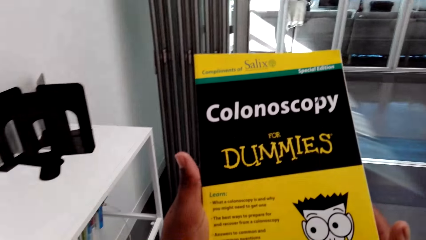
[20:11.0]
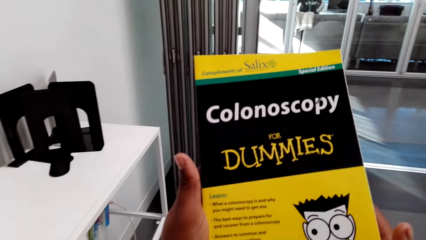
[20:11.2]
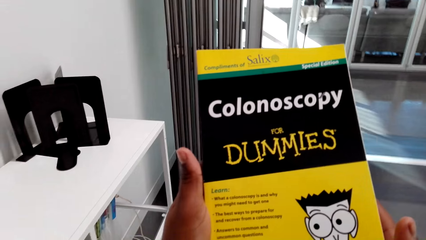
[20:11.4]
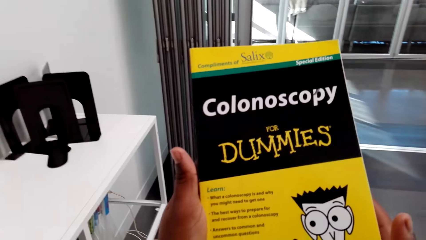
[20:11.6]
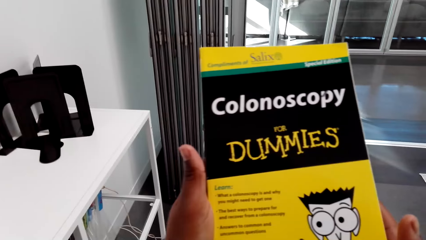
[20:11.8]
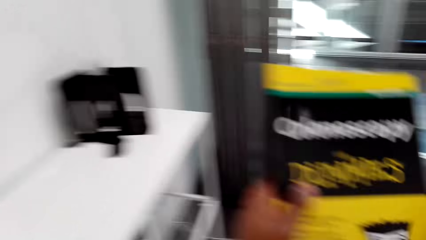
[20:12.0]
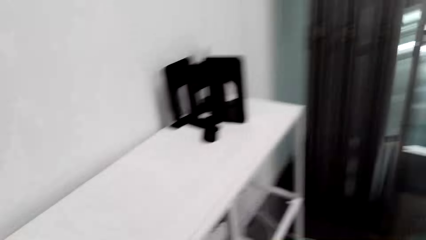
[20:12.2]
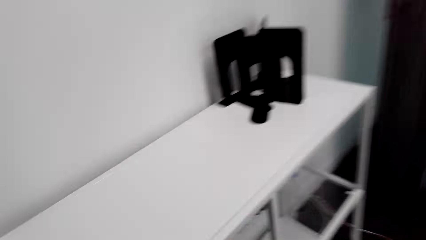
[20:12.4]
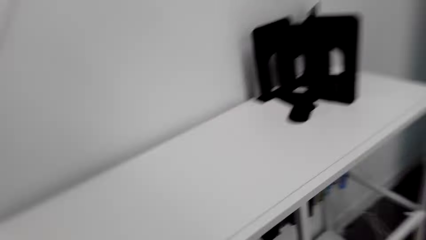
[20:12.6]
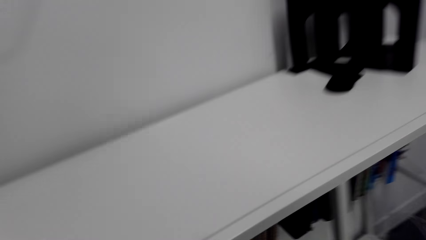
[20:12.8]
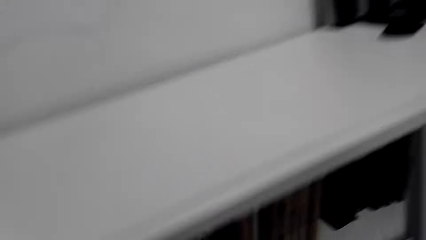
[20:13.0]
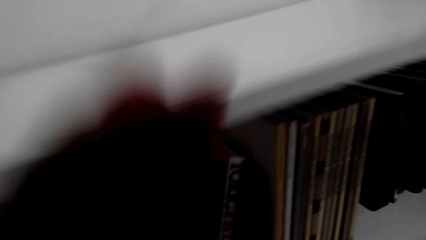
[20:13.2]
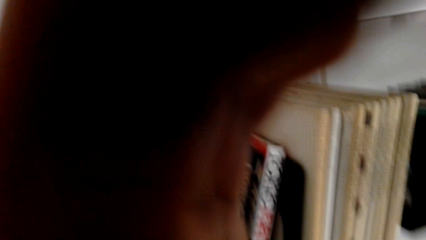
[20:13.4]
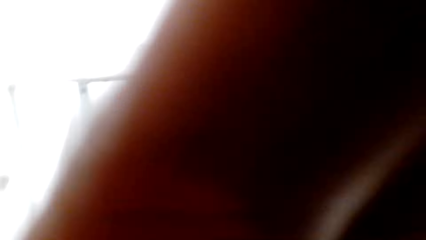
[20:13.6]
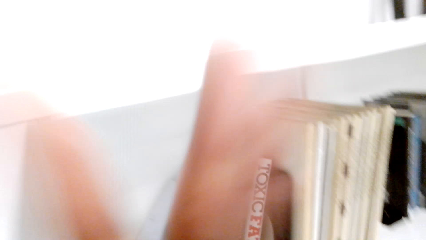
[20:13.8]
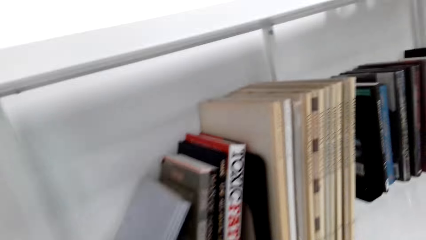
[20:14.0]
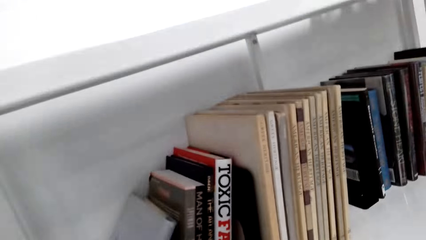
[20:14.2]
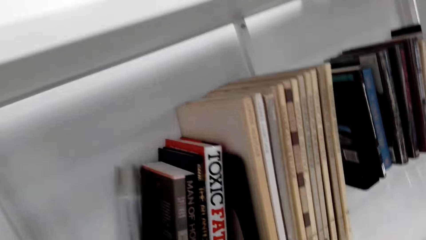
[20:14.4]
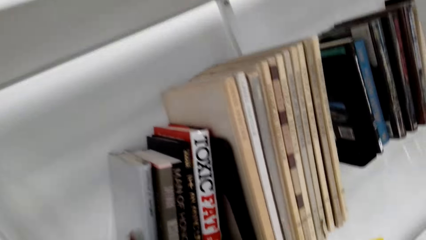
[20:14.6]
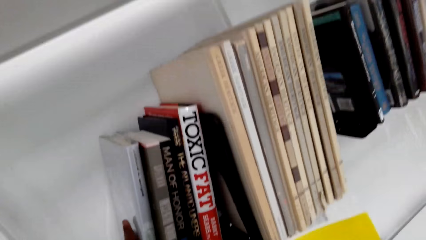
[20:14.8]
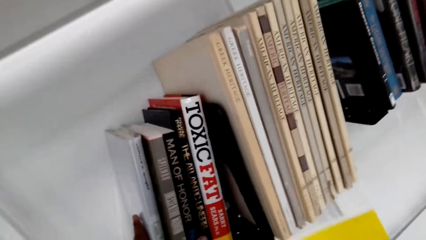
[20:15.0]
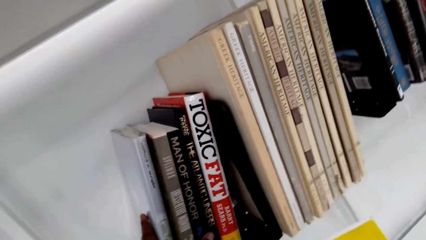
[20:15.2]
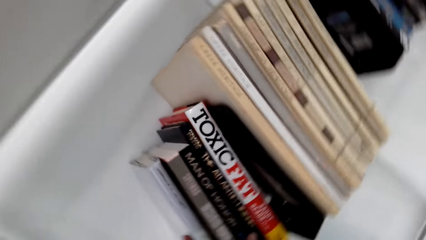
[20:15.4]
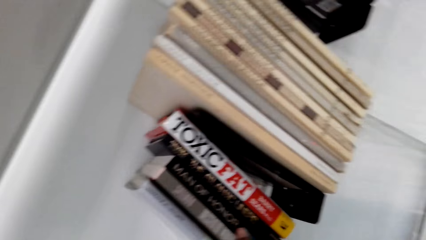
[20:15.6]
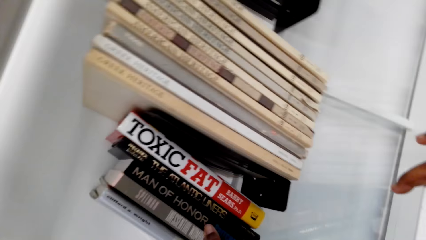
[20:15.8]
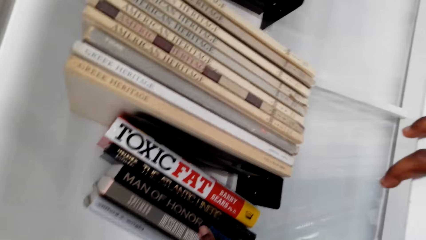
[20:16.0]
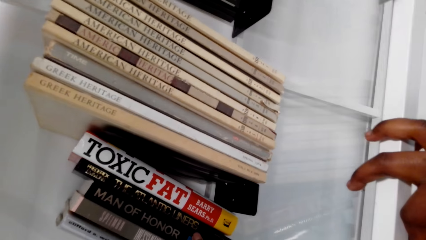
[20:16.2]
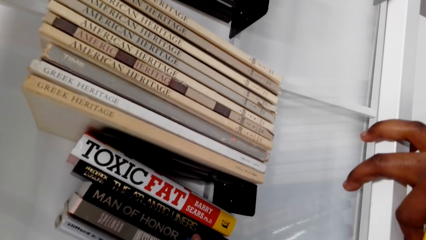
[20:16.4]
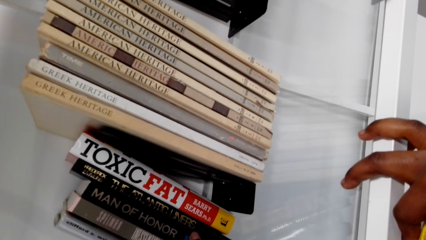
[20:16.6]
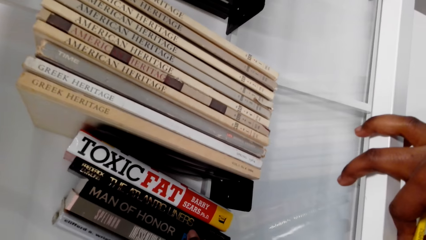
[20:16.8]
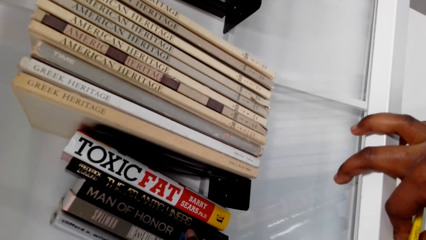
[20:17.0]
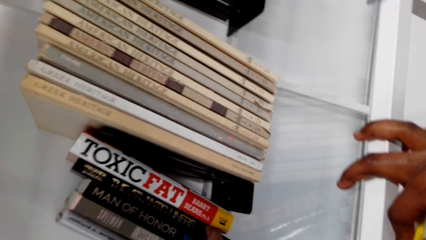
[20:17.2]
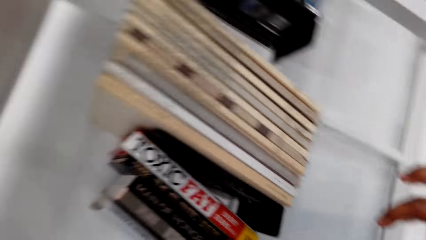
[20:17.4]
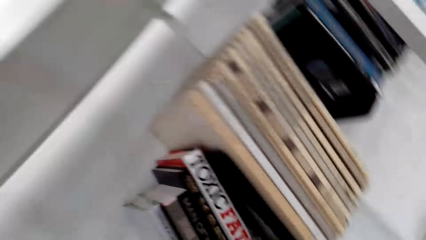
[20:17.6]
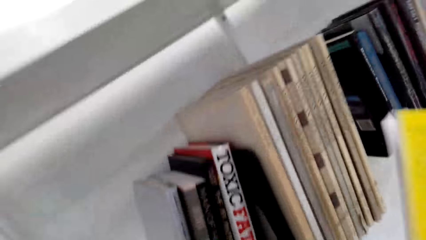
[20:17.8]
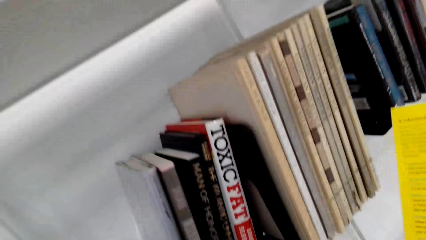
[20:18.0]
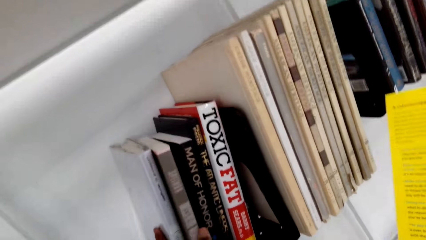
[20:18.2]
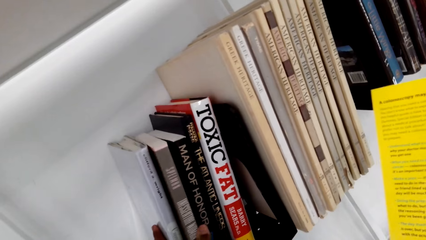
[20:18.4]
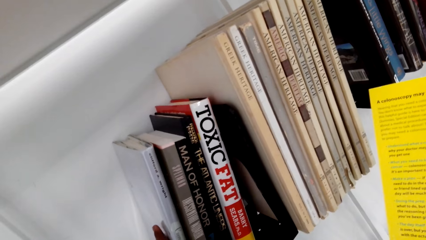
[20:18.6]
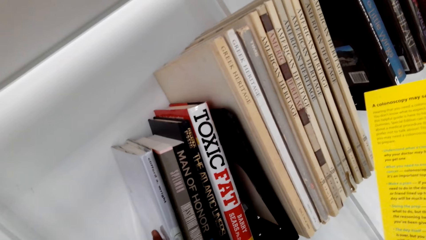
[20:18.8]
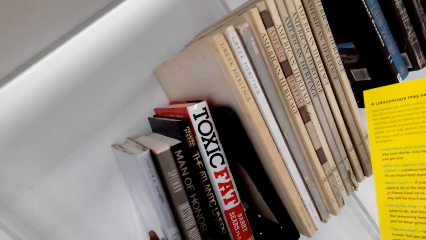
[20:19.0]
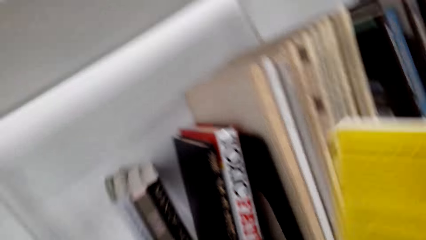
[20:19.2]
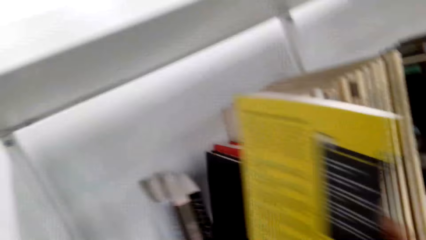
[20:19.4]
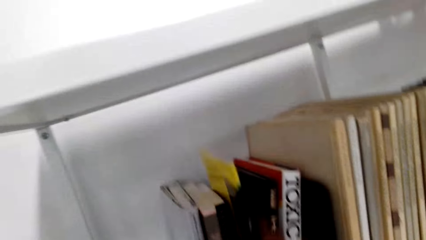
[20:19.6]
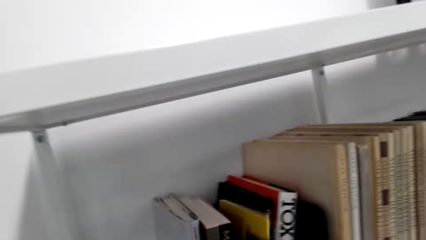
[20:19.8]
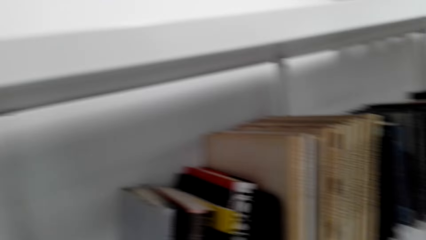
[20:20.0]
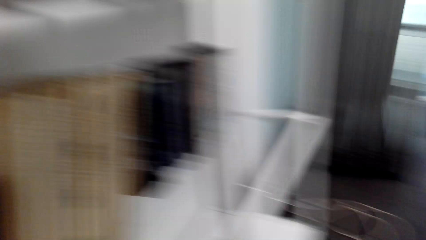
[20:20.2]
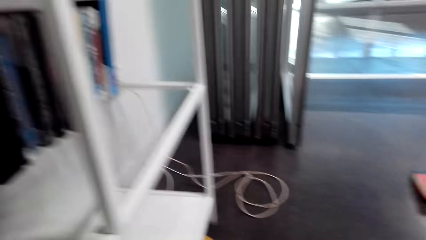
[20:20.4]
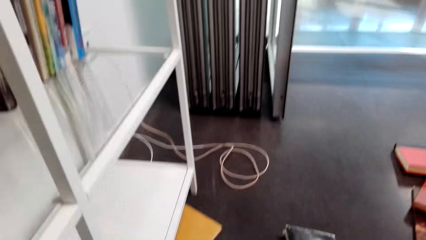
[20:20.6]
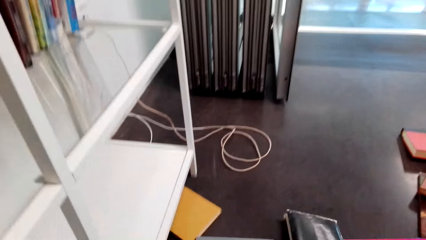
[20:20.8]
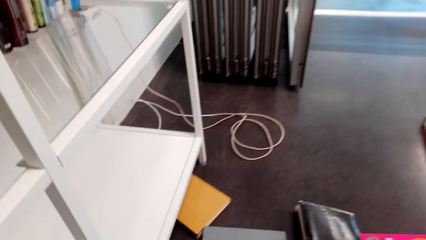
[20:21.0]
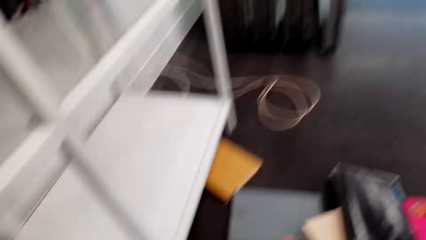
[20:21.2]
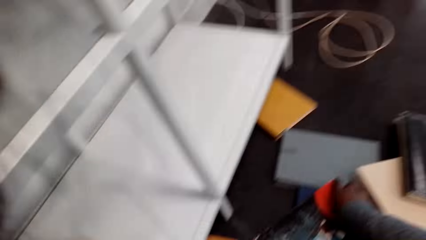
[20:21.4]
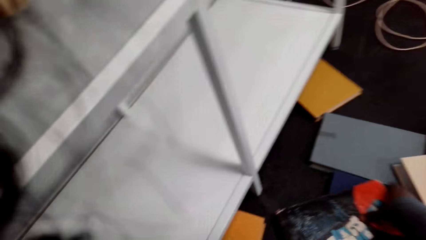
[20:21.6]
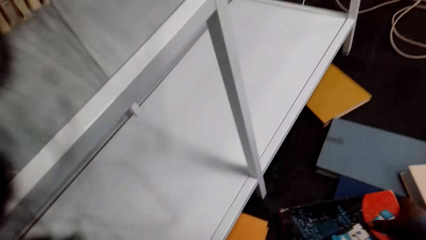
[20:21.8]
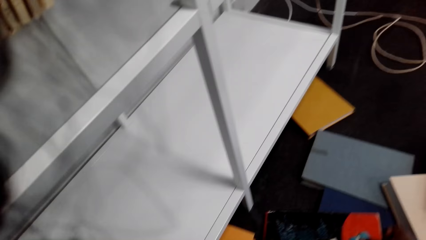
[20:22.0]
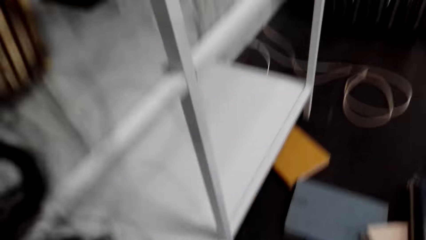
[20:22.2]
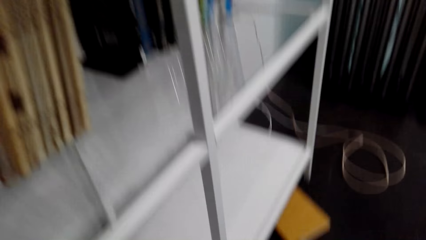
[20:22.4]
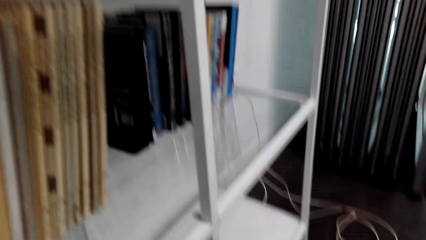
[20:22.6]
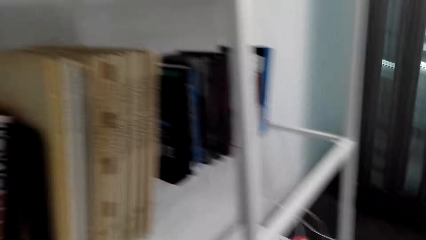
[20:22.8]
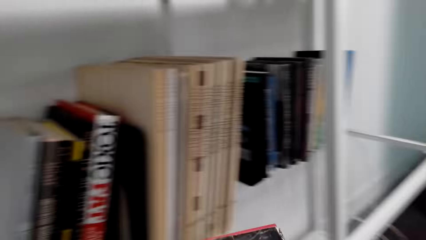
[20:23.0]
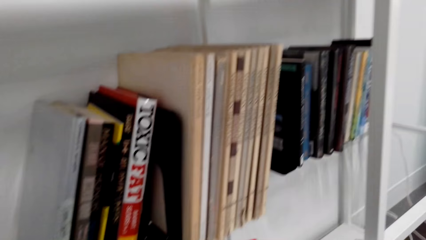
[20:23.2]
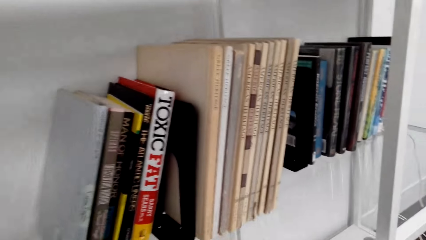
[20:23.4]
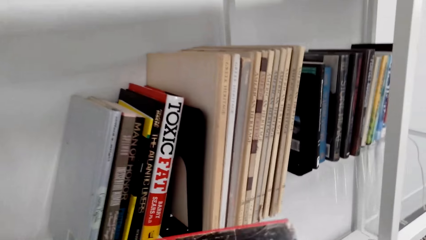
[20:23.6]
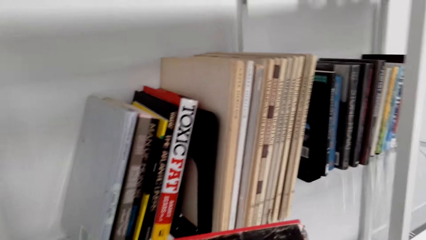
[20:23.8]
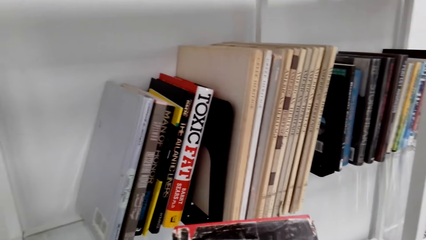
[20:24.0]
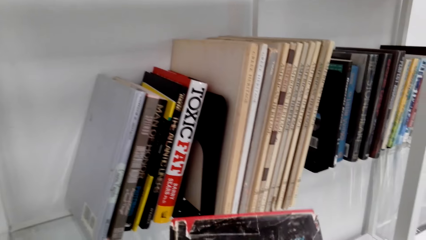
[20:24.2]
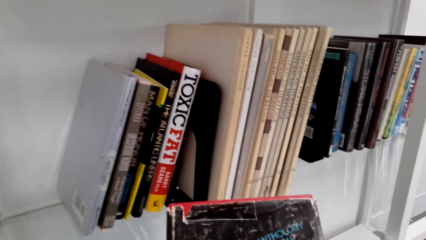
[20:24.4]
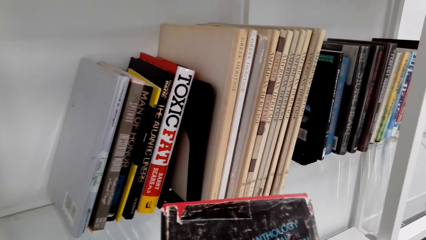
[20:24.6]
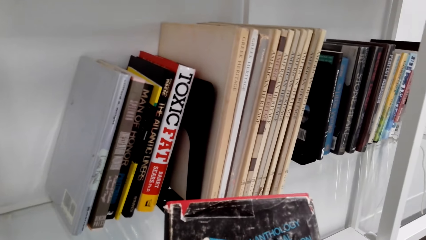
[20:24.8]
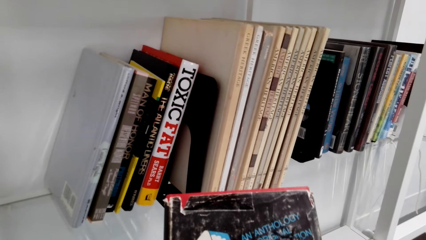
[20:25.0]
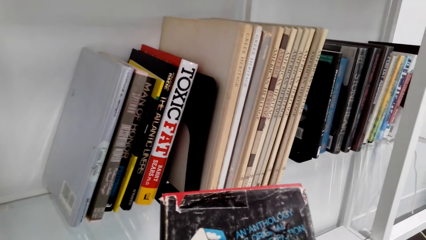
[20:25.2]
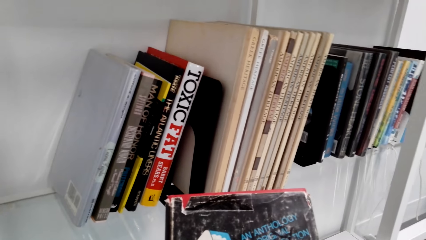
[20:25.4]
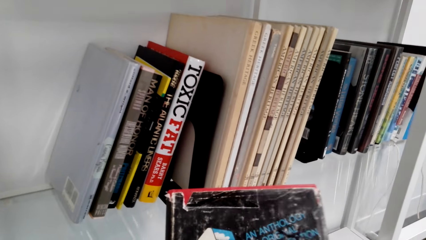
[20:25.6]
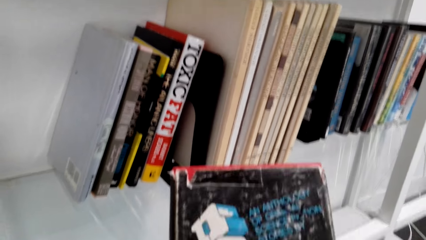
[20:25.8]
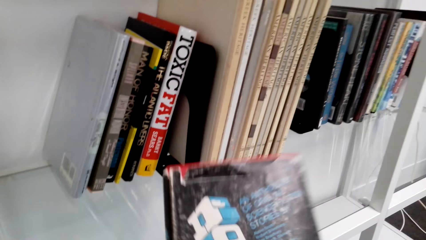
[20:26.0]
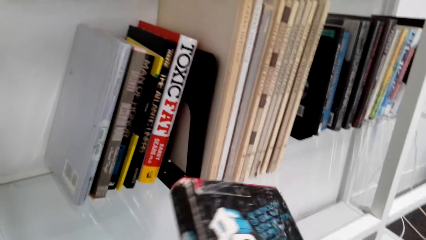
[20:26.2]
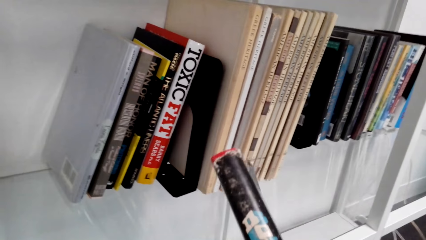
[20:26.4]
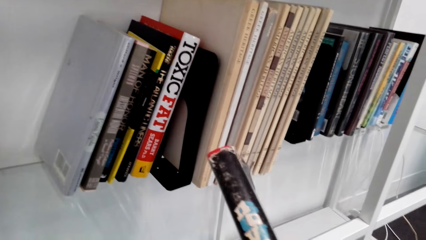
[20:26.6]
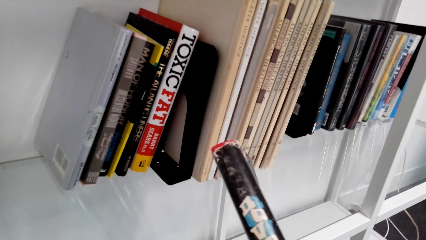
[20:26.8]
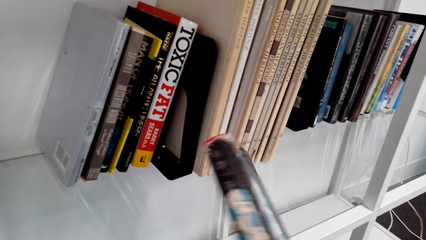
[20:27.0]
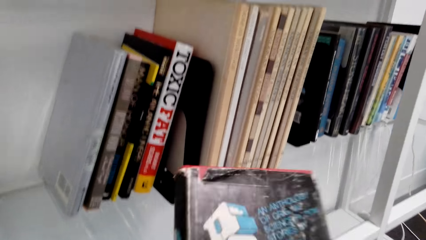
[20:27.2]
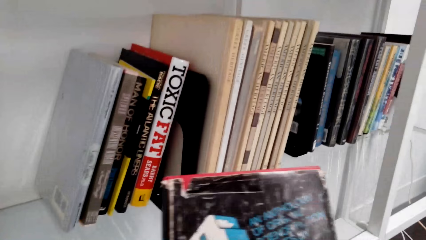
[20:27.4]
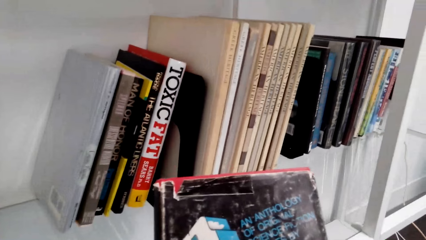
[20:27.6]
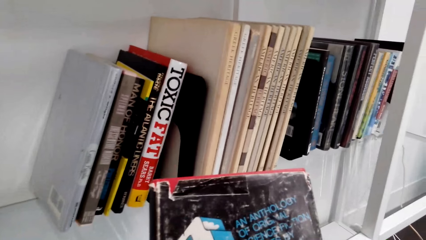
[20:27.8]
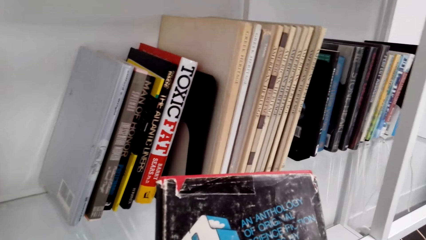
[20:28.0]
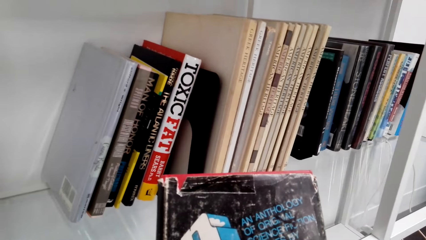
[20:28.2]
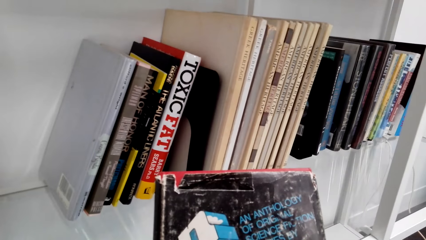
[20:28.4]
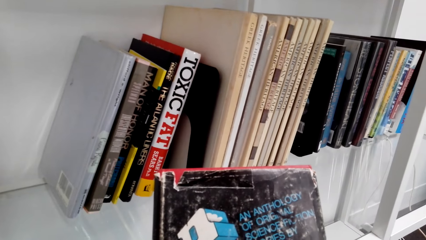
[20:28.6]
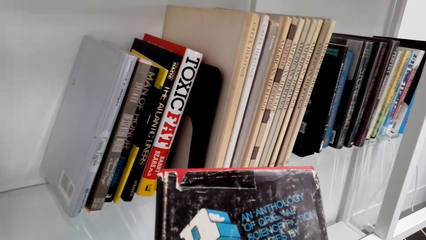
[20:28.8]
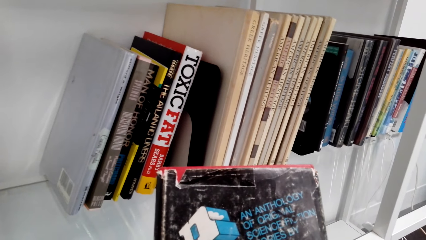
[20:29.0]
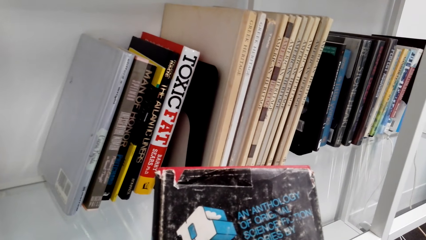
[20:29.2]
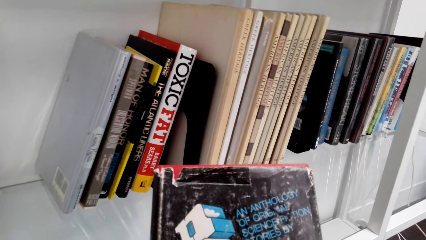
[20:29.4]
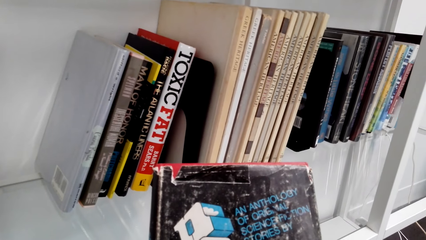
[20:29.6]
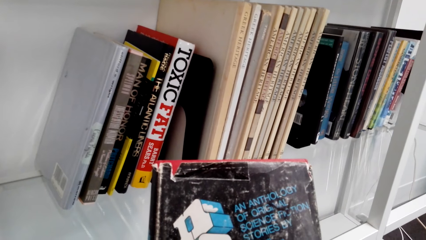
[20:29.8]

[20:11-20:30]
The camera wearer looks at the book. They adjust the book. They put the book in the middle of other books in the shelf. They pick up a book and look at the book.
